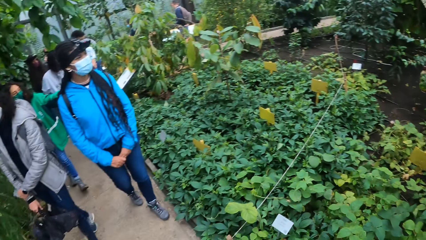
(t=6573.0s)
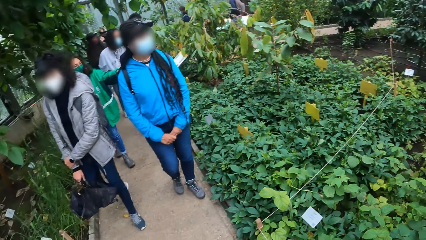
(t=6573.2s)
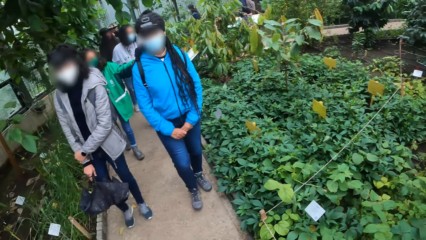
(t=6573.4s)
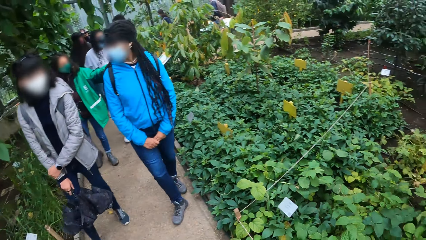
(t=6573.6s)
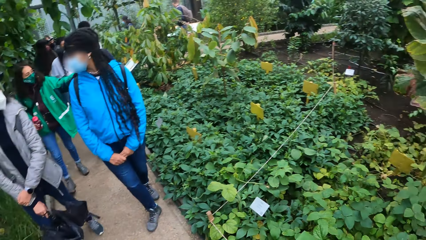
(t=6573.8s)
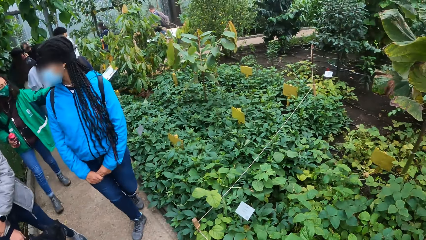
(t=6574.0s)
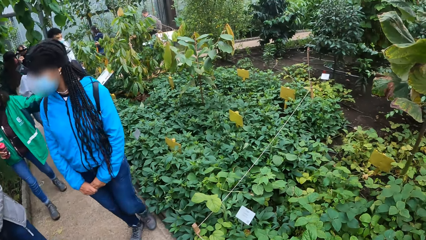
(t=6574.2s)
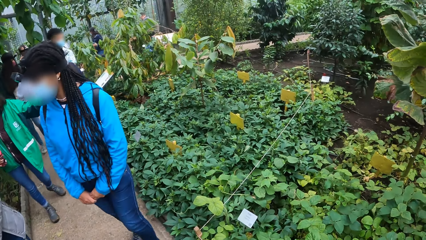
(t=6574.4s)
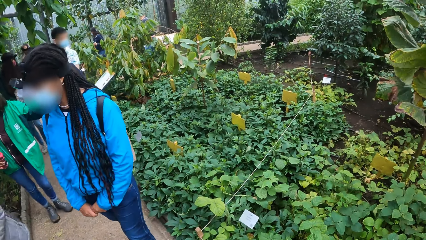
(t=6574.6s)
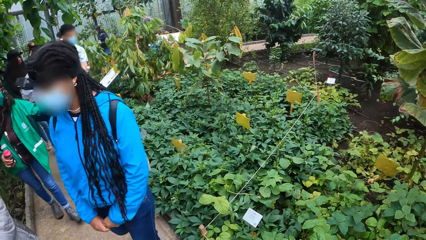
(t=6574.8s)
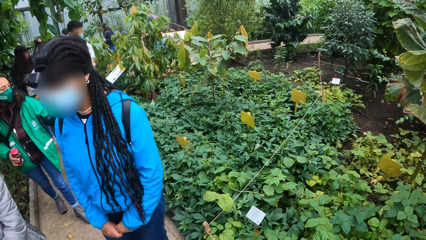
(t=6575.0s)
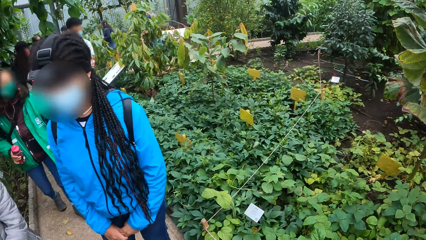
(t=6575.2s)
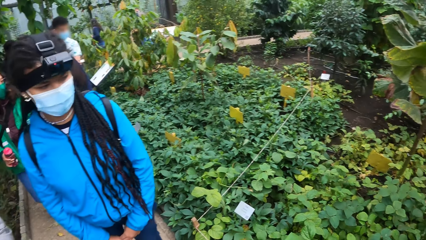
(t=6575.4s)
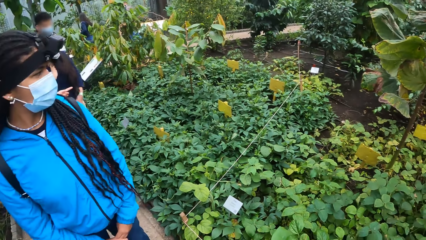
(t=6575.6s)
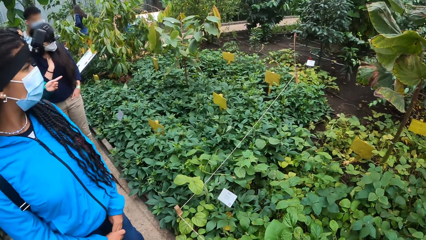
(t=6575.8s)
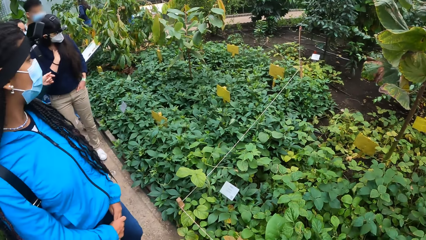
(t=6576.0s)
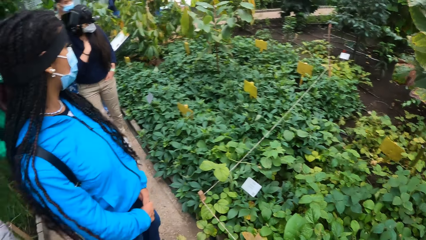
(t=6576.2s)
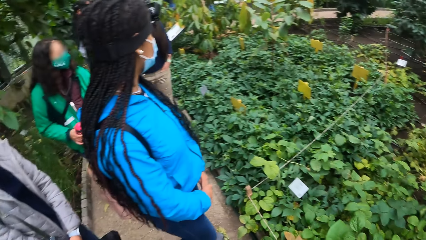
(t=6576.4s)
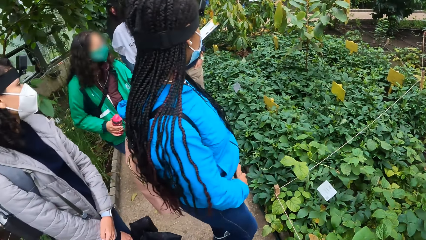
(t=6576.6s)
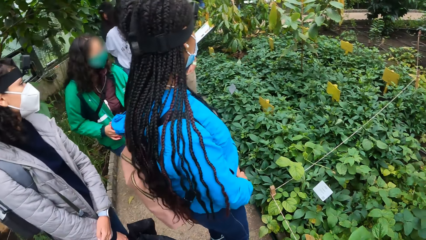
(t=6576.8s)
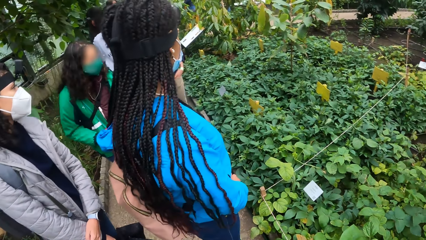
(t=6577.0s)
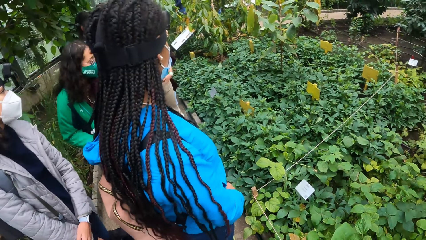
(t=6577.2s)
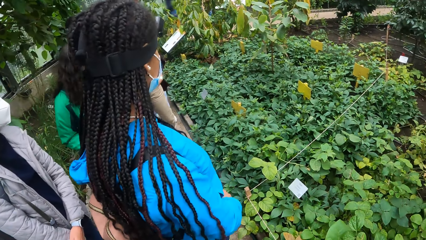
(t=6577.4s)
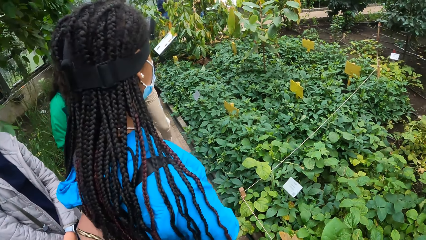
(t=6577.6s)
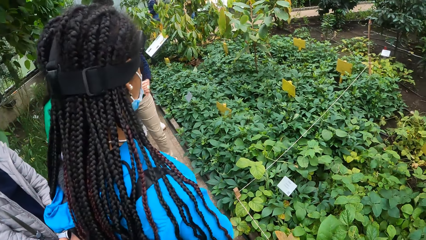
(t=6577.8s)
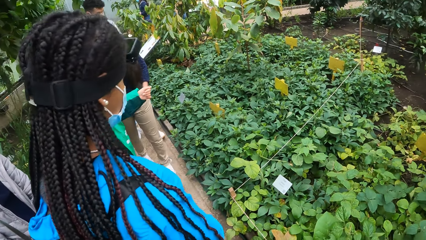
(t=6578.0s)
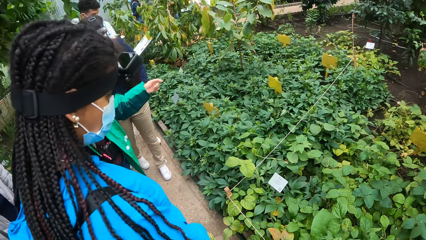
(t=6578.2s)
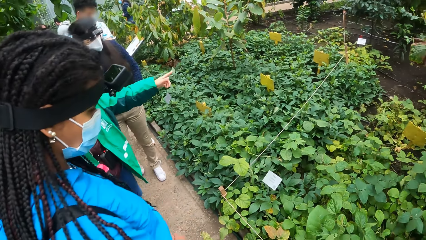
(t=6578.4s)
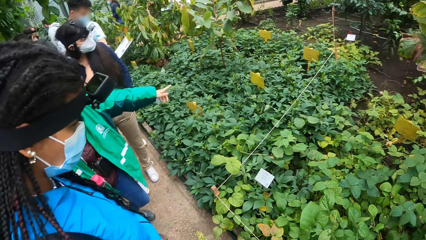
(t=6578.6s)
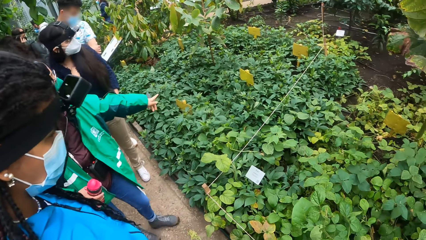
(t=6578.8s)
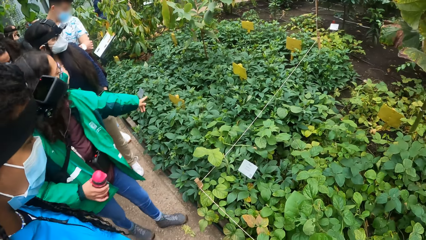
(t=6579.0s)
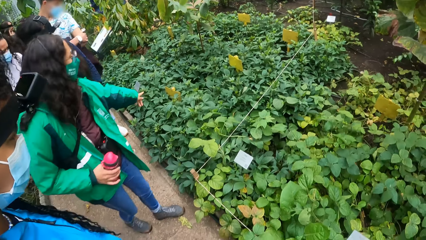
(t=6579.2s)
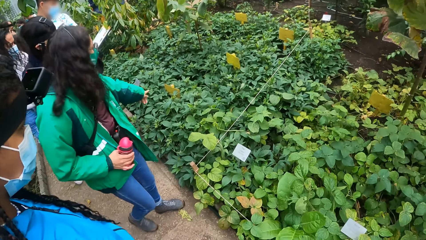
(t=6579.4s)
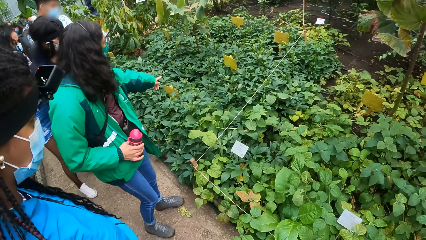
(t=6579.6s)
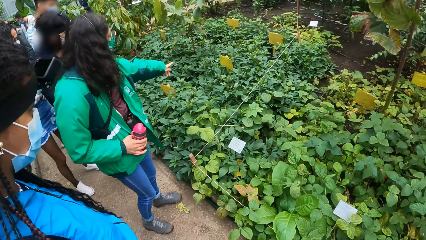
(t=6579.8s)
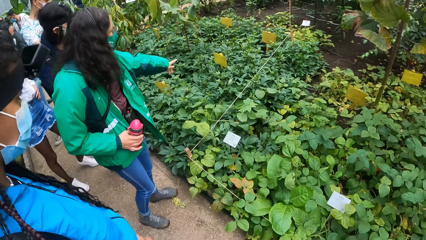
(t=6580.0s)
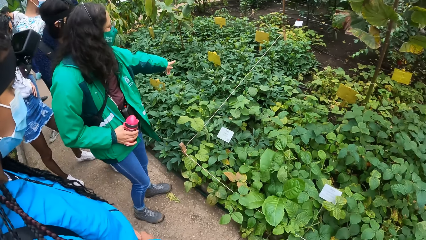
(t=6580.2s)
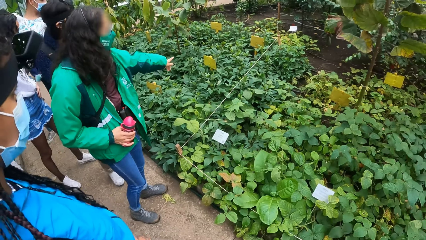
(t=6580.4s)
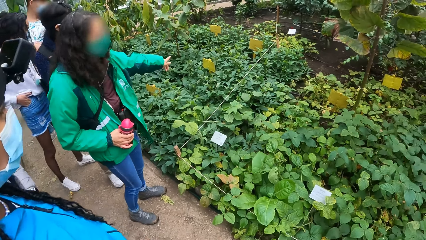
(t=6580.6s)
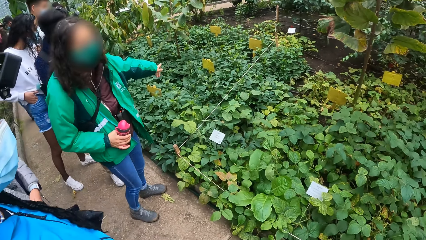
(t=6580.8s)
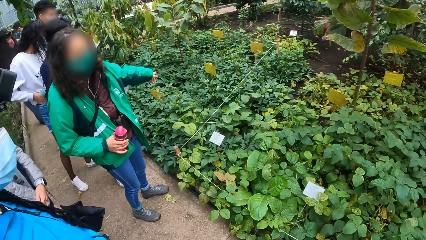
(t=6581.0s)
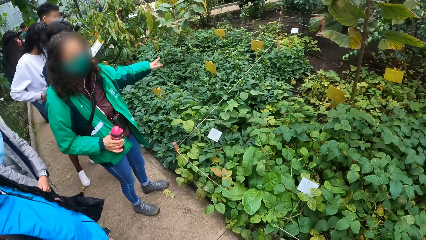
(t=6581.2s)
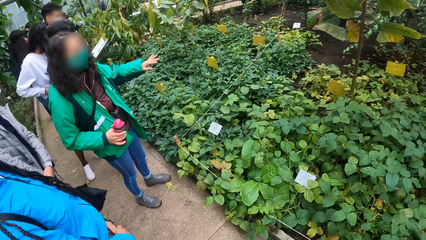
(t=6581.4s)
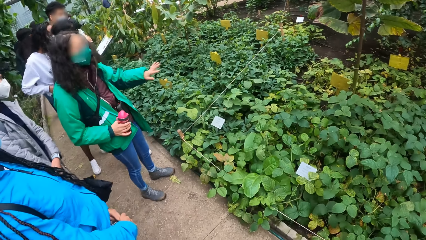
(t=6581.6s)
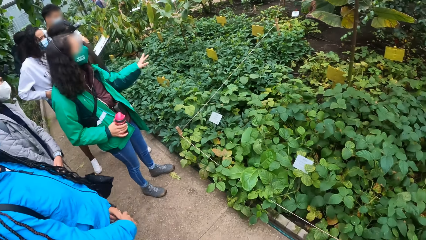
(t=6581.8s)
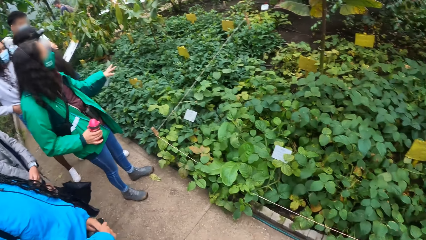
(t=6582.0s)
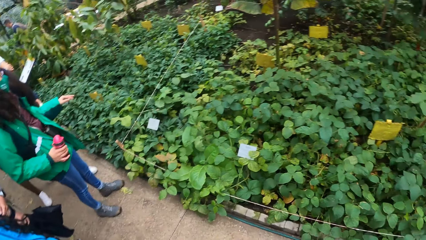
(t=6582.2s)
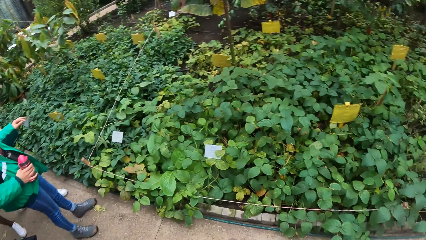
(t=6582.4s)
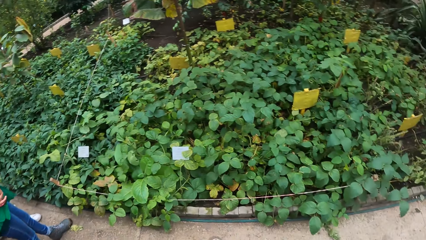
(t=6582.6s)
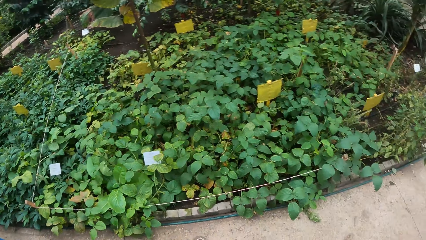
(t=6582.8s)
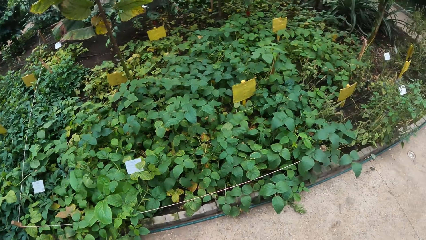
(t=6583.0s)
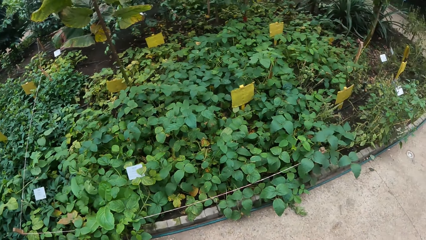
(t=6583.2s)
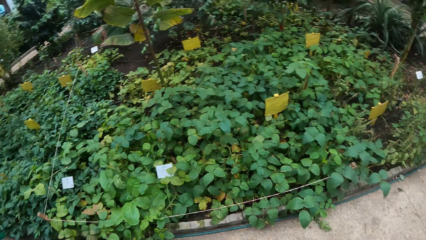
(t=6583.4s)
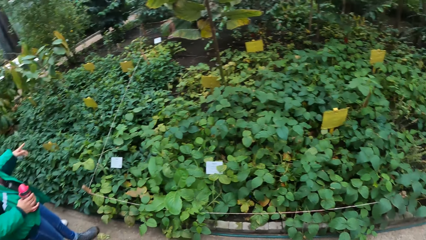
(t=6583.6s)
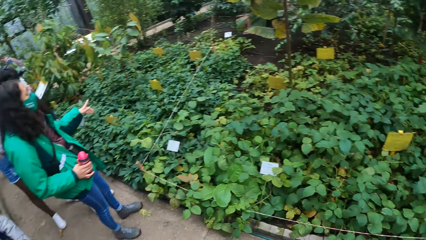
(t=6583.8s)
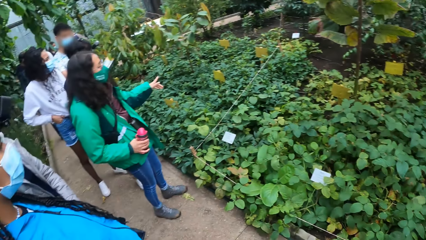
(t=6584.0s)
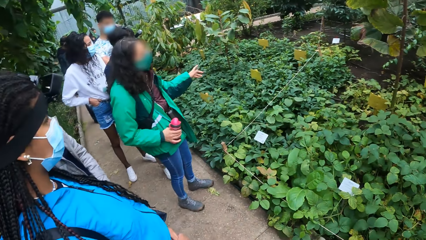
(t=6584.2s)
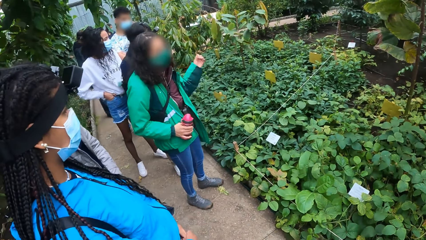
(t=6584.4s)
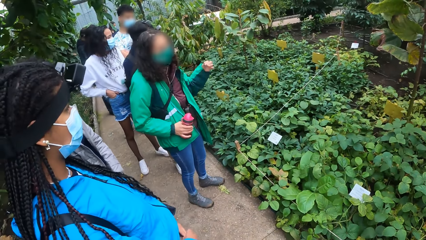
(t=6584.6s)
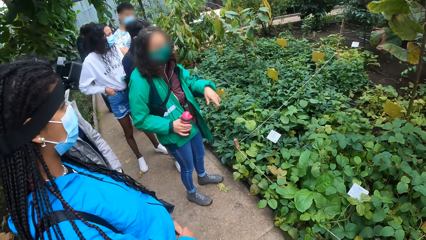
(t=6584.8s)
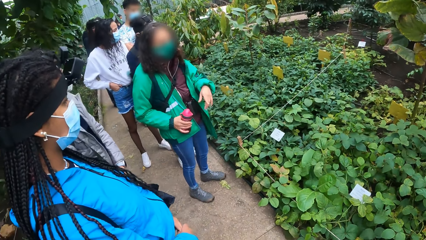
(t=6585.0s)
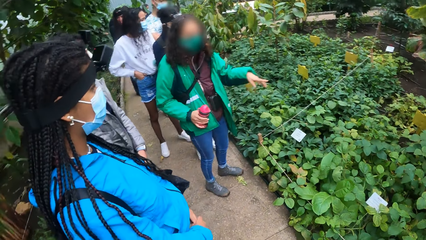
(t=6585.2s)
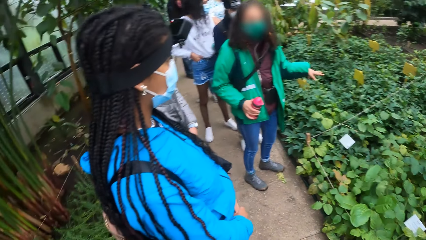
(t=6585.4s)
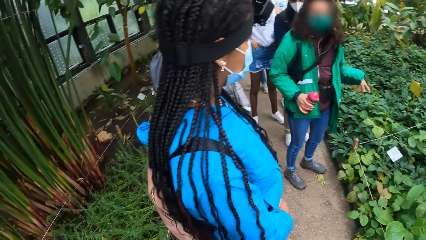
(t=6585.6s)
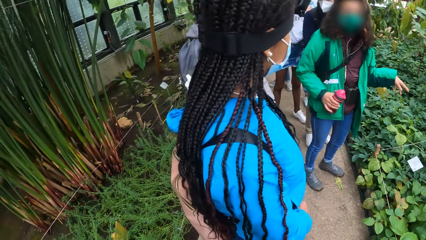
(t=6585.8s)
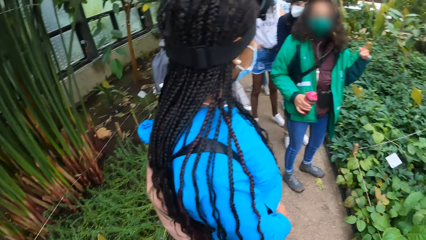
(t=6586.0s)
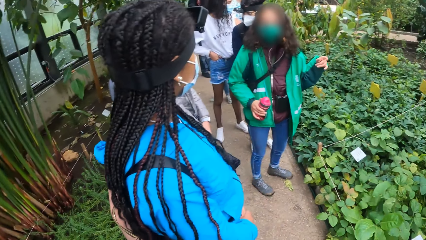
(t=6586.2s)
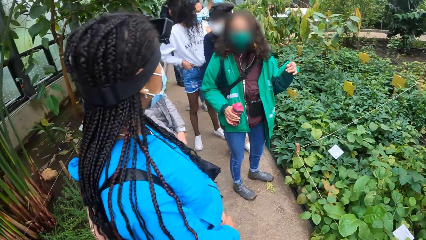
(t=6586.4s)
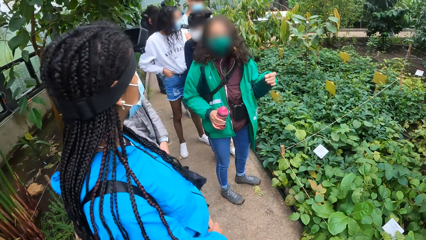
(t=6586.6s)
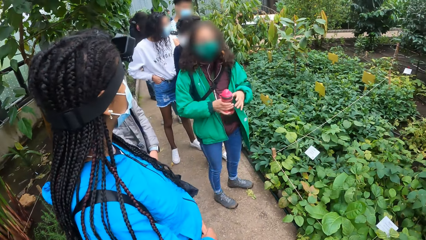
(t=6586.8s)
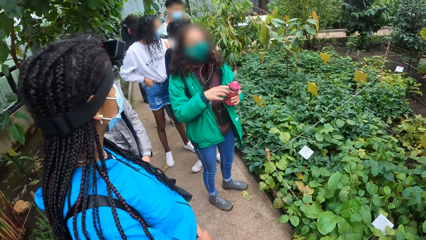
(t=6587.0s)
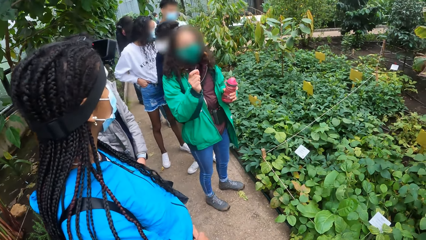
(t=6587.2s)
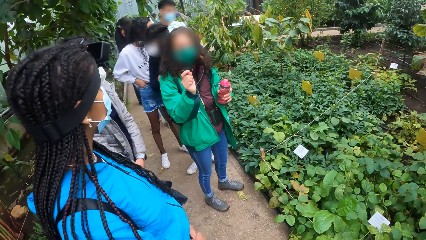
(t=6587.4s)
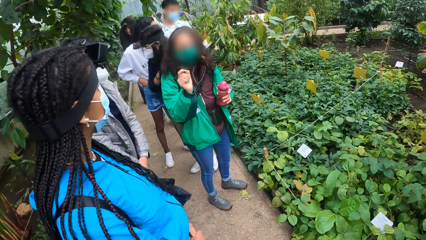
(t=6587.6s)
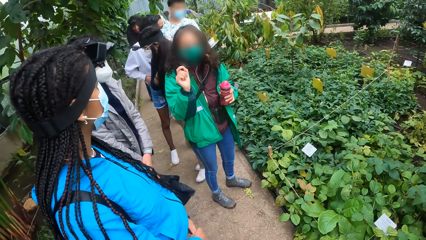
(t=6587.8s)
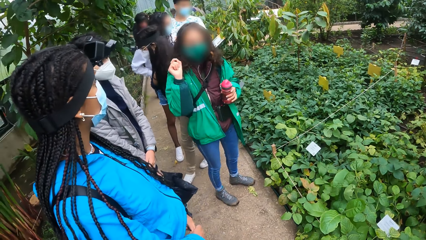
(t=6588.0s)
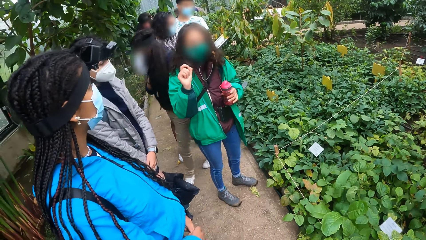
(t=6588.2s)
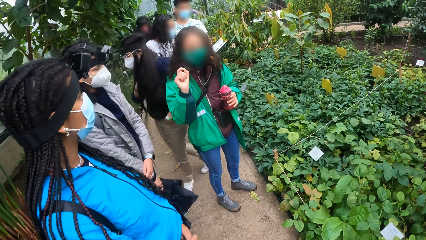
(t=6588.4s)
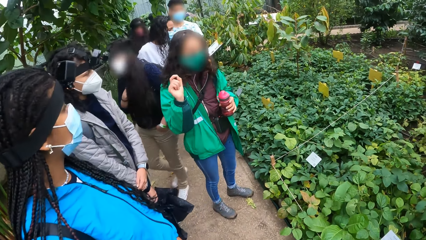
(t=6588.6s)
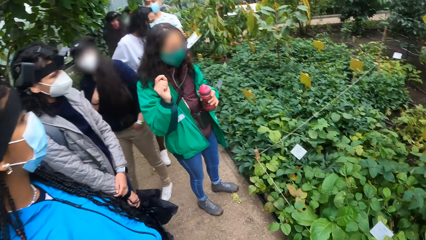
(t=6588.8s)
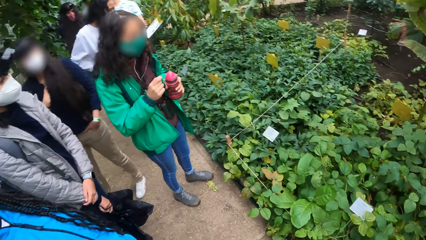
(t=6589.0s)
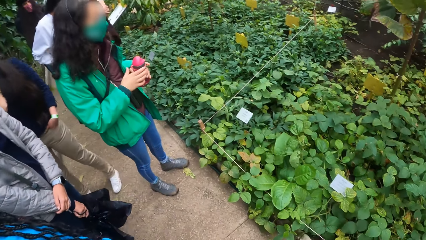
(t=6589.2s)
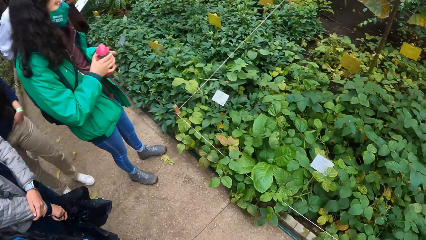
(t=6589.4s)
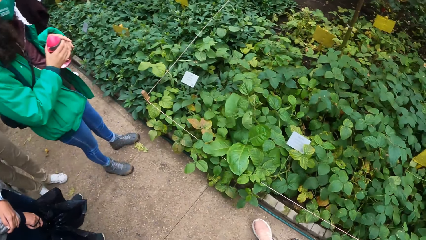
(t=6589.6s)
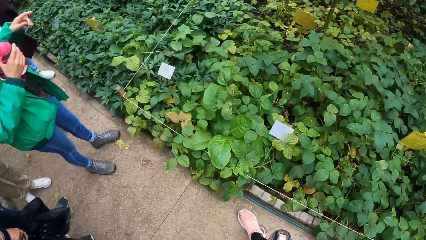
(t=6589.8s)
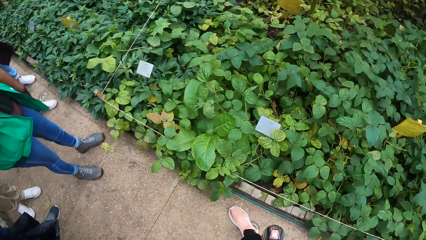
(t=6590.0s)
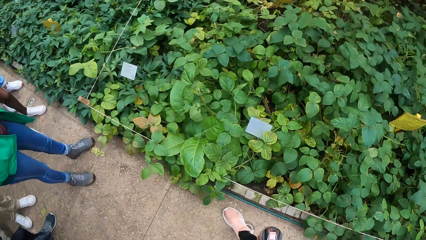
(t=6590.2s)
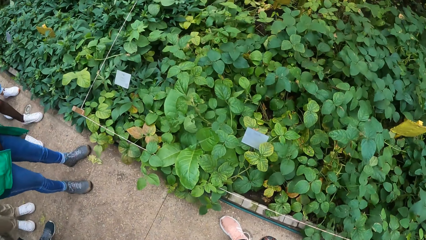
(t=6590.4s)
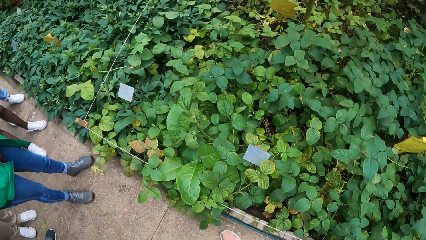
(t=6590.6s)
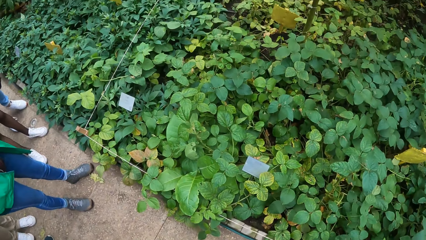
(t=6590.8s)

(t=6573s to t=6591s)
The girl points to a plant with her left hand. She points to plants with her left hand. An instructor addresses the students. The girl makes gestures with her left hand. She takes a bottle from her right hand with her left hand and holds the bottle with her right hand.
